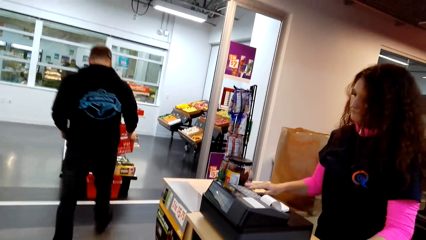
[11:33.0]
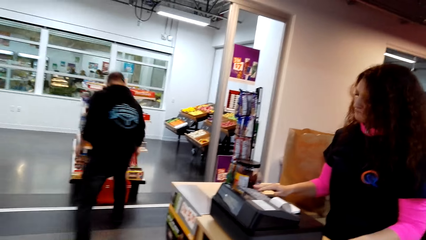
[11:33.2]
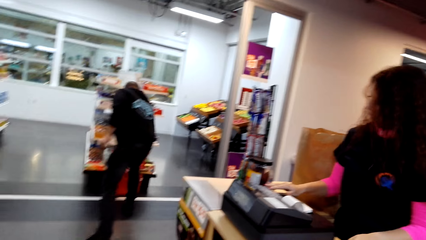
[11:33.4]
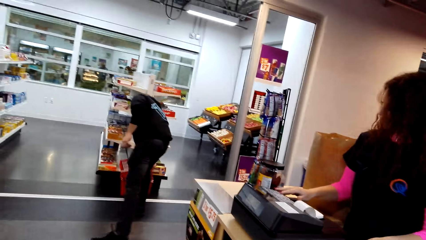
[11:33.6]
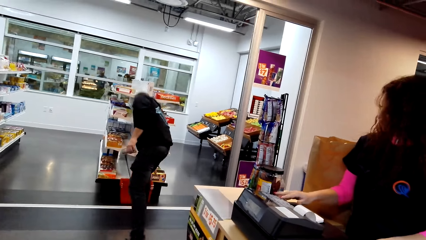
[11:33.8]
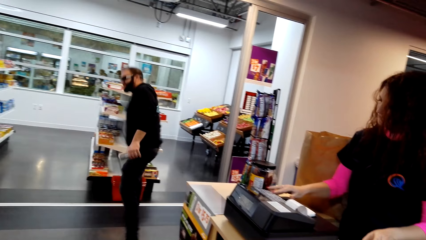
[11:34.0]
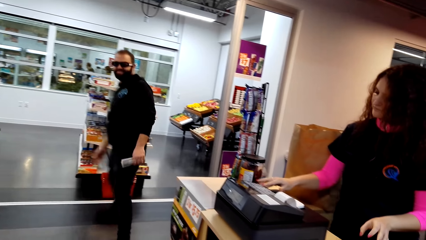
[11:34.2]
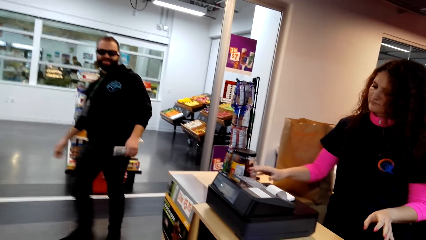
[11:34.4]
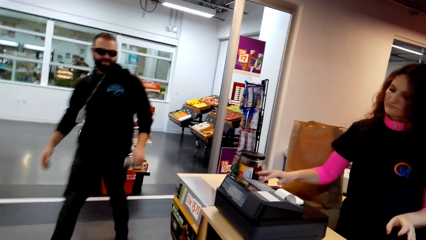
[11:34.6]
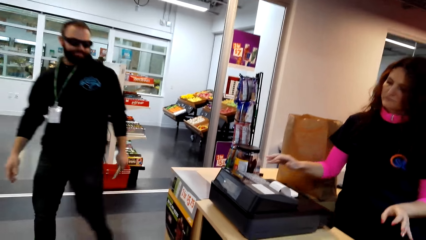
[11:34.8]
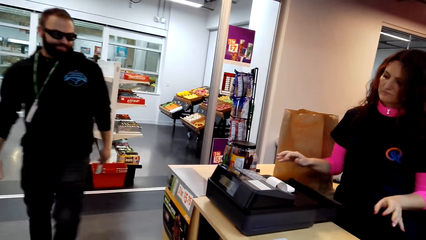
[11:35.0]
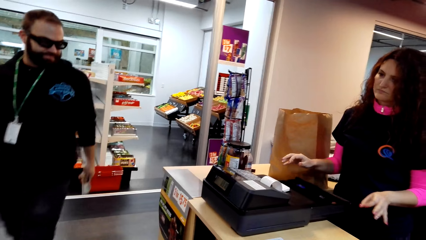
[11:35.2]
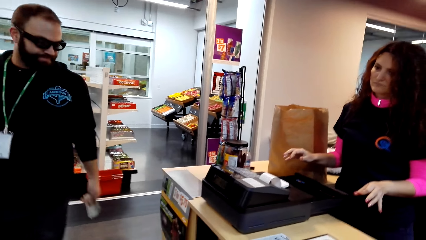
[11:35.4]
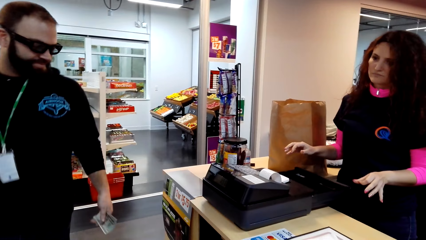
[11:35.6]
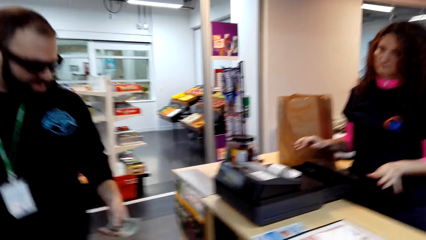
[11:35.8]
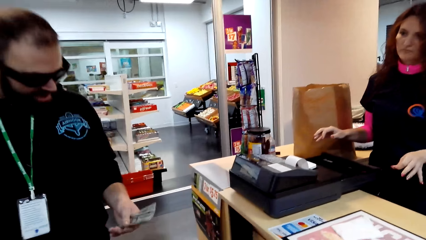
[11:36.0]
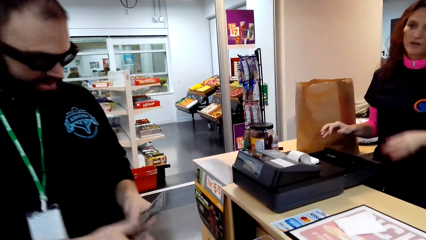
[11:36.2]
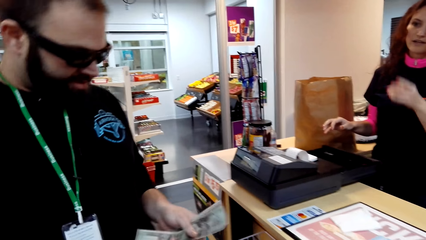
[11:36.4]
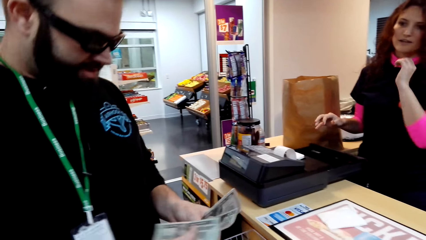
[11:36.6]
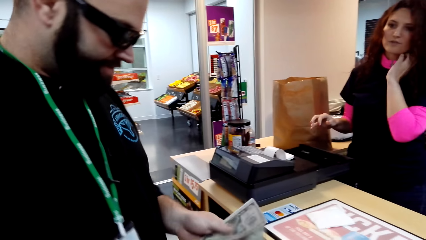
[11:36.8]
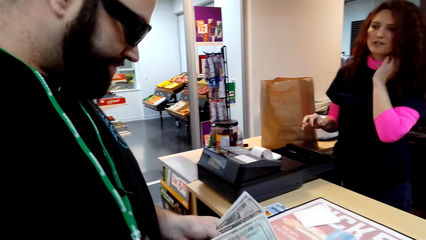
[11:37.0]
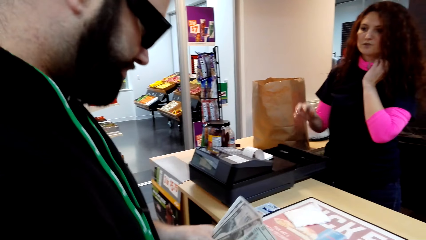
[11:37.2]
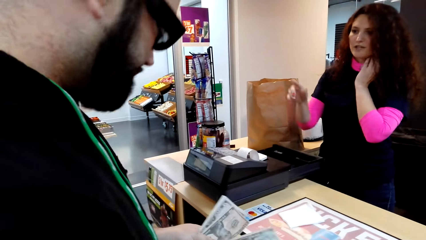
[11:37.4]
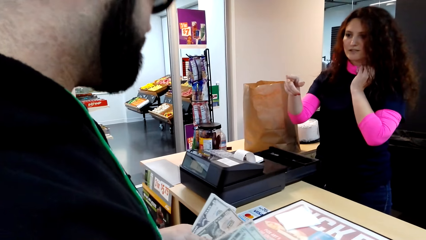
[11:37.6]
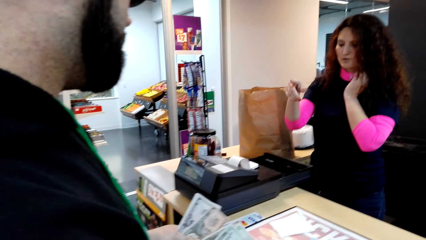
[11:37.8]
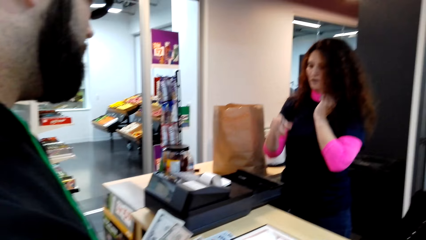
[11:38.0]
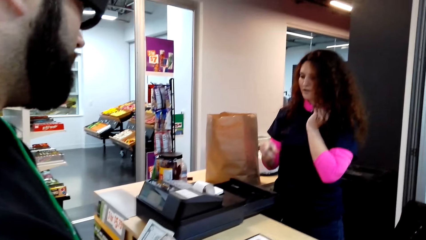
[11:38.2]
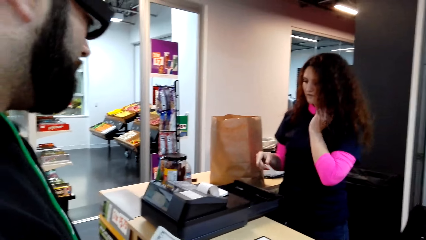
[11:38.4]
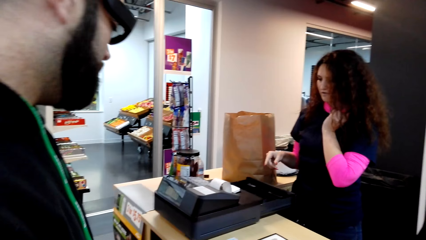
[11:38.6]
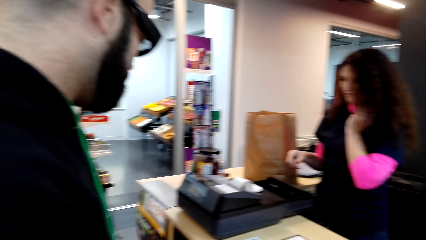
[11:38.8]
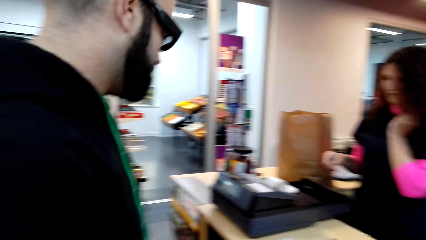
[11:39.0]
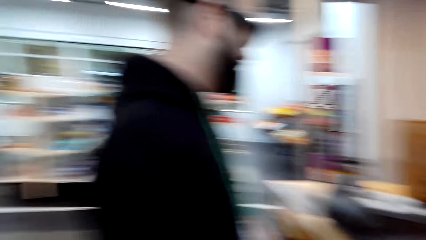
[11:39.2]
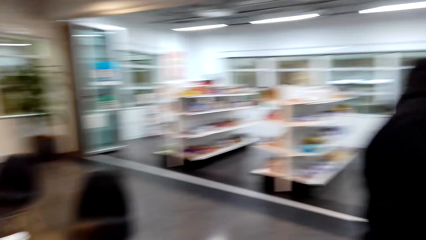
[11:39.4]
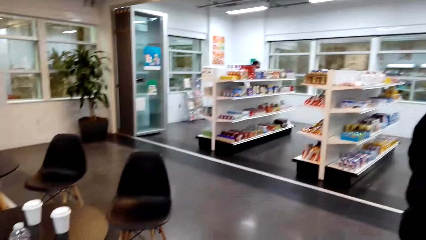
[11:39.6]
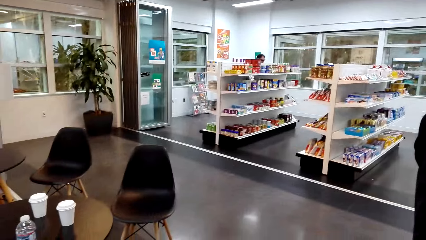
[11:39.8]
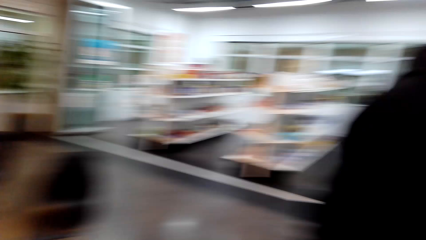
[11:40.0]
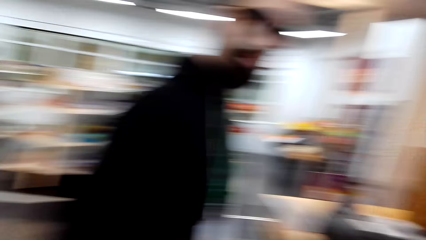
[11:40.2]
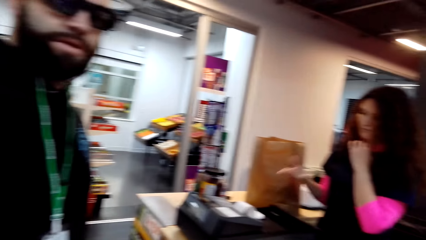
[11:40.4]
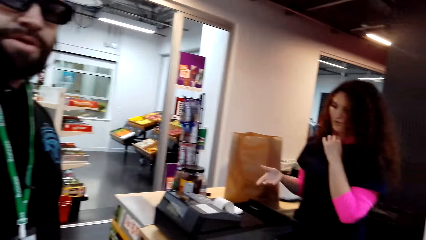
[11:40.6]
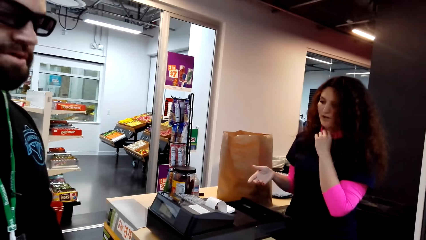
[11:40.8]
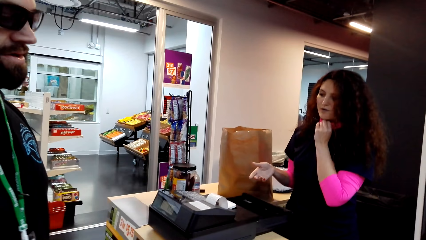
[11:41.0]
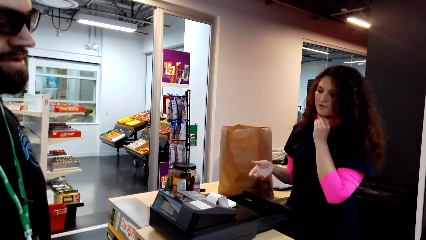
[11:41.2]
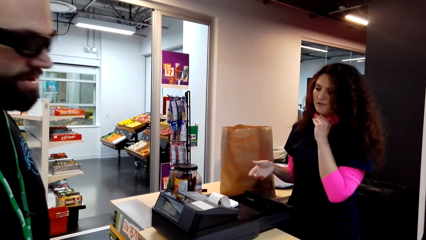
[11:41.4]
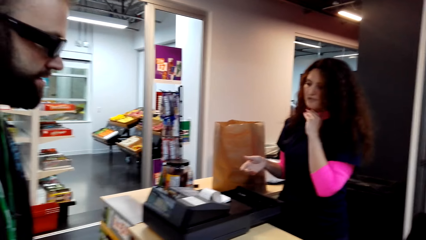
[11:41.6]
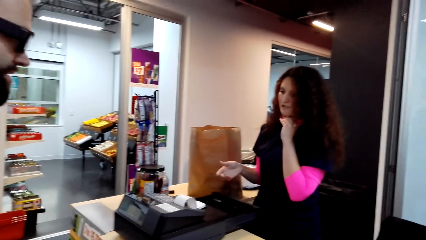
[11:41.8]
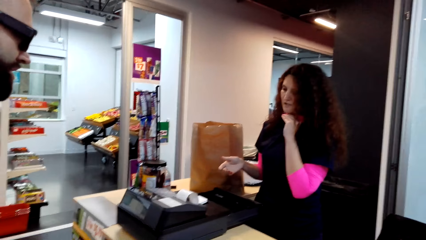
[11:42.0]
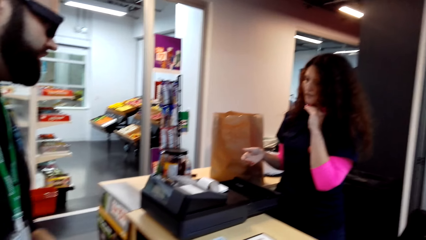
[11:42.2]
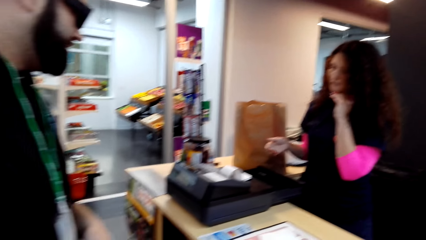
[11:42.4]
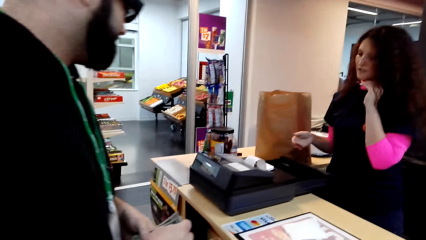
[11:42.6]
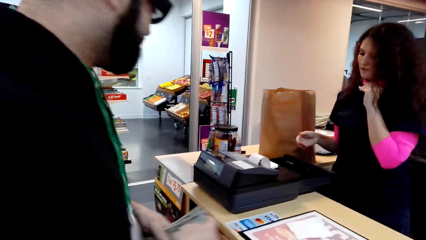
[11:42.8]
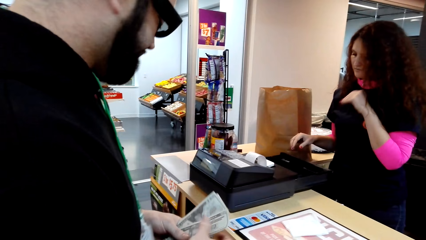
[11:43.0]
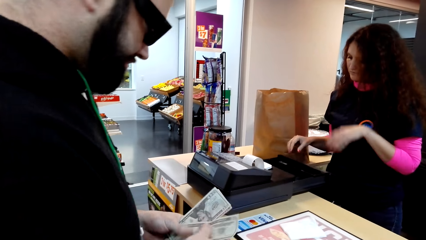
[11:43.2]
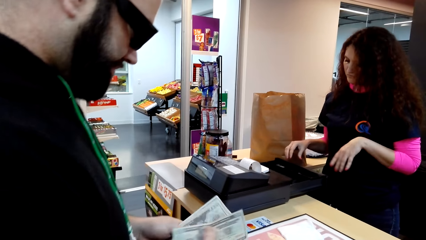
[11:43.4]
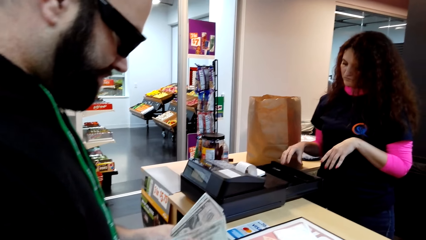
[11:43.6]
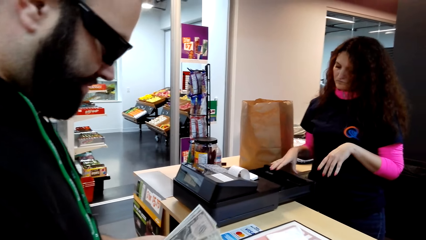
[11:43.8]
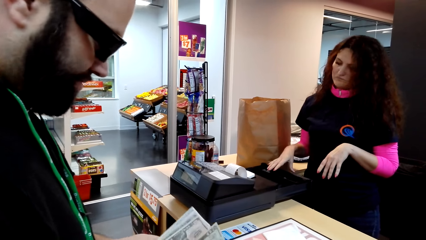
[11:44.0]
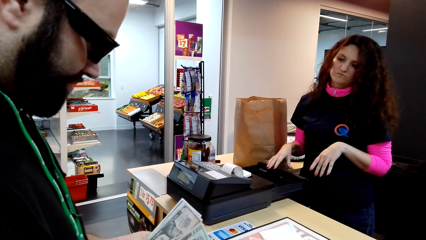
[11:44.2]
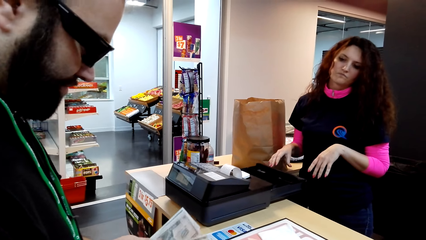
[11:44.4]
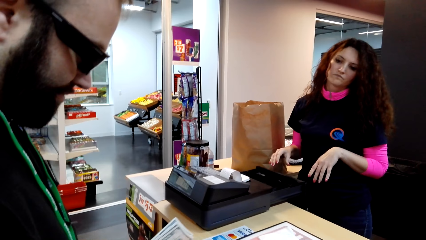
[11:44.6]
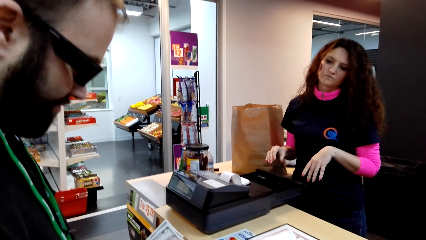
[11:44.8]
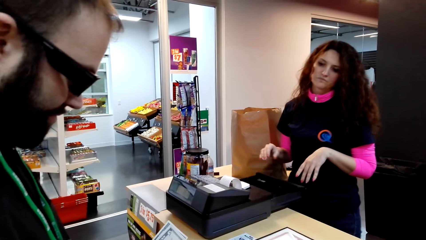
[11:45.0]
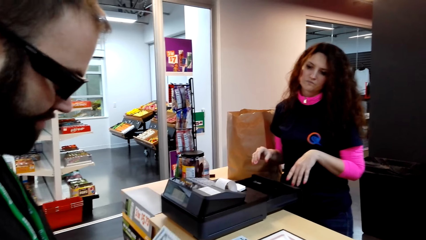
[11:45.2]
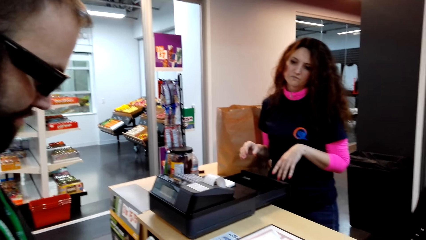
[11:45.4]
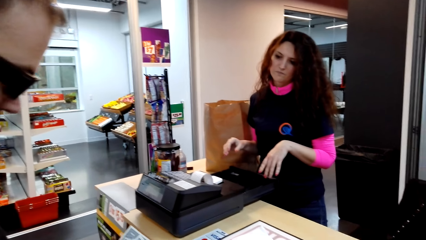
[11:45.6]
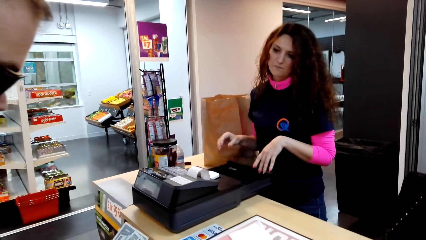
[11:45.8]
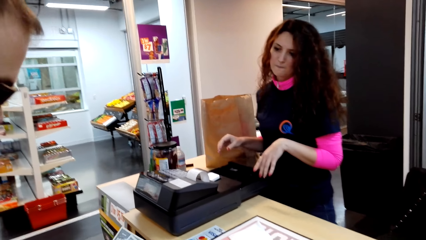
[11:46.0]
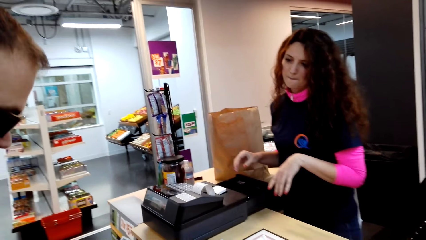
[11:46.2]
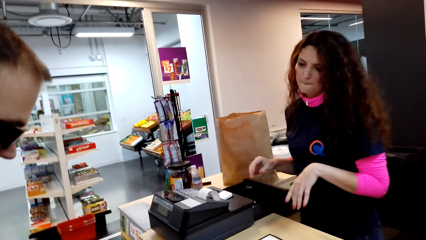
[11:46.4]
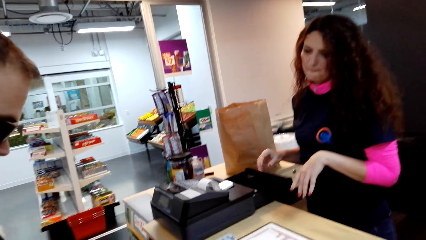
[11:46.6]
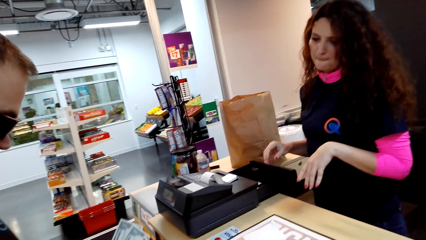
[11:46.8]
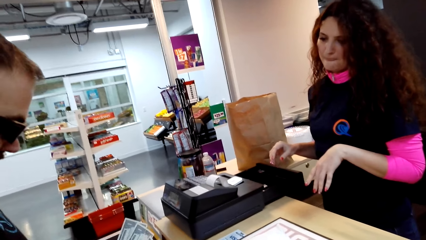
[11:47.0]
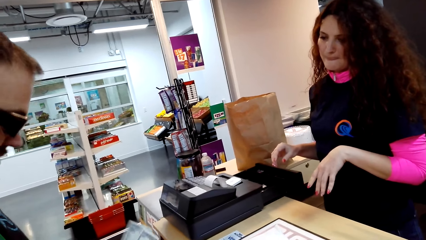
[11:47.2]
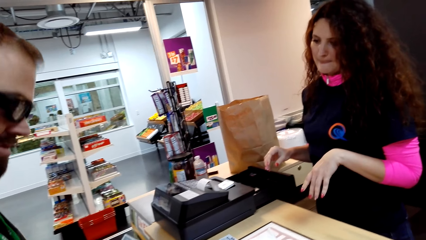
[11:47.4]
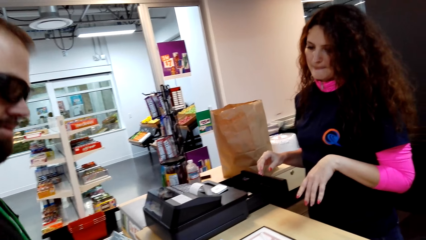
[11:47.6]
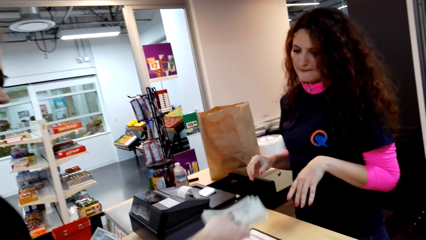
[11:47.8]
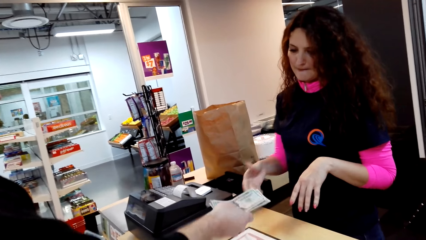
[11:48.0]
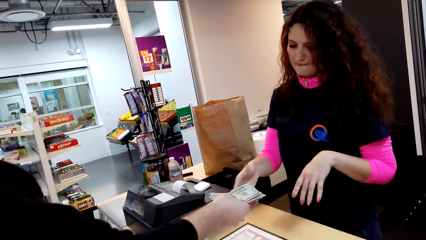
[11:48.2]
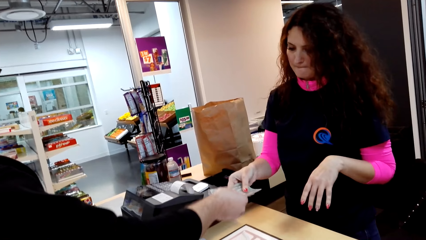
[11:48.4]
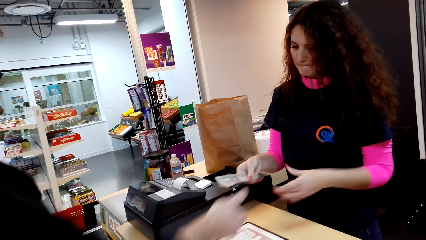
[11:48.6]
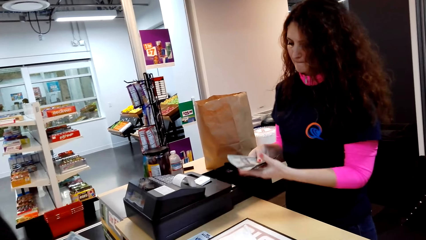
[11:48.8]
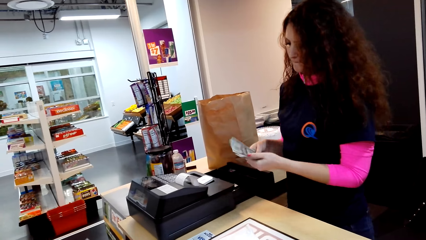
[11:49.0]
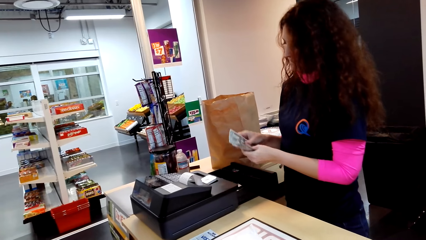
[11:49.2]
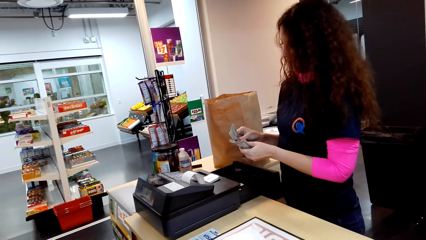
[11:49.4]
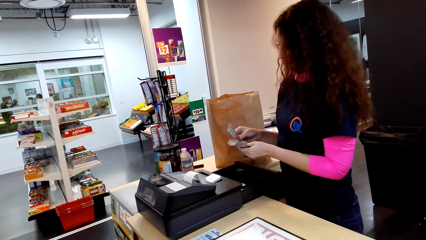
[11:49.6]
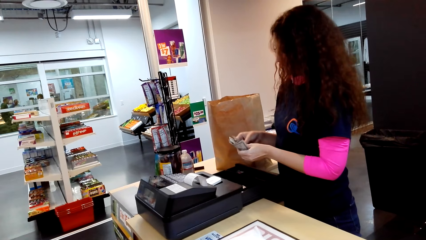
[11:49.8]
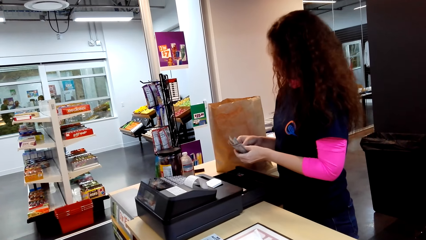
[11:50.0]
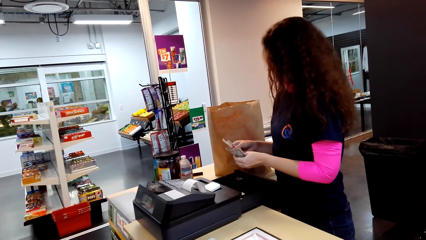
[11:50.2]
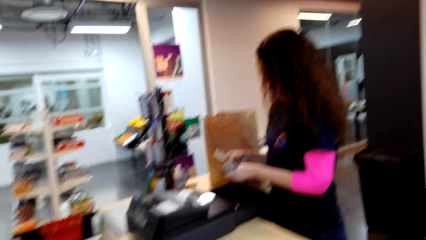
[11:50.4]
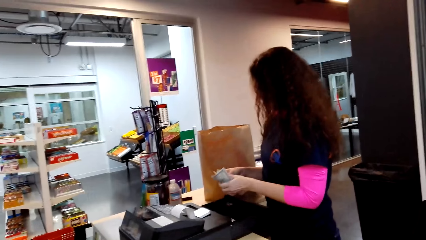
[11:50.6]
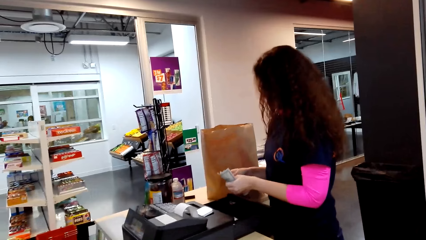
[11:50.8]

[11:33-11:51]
The camera wearer looks around the cashier desk. A man puts the shopping basket down and moves around. A lady operates the point of sale machine and scratches on the neck. The man counts money. The camera wearer looks around. The lady raises a hand. The camera wearer dialogues with a person. The man talks to the lady. The lady talks to the man. The camera wearer looks around the cashier desk. The man counts money and hands money to the lady. The lady receives money from the man.
